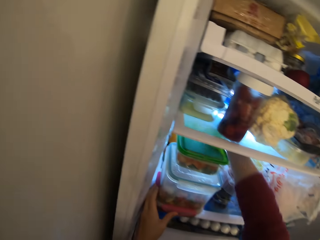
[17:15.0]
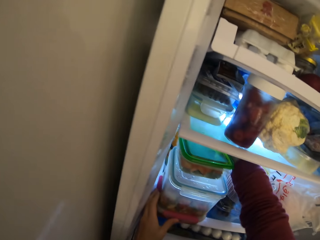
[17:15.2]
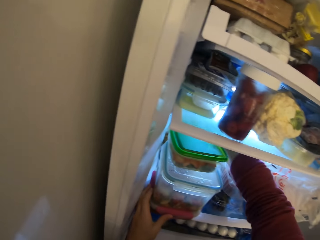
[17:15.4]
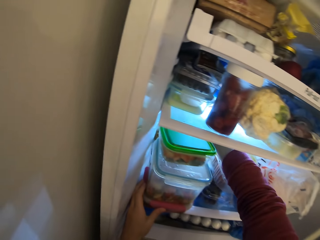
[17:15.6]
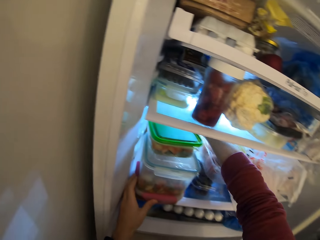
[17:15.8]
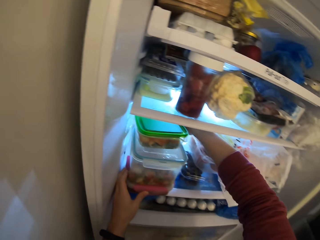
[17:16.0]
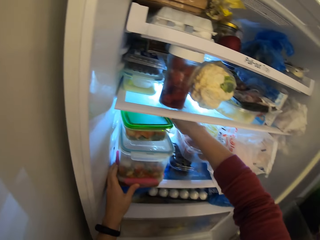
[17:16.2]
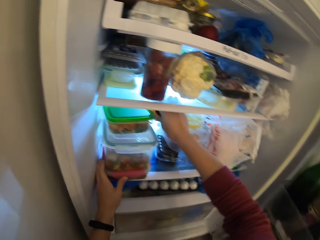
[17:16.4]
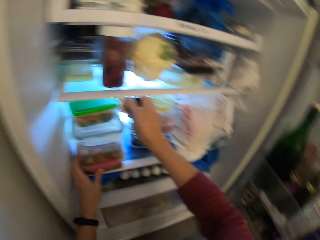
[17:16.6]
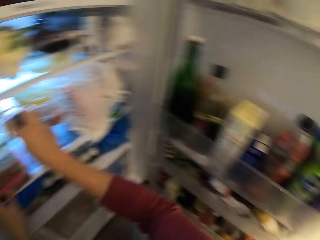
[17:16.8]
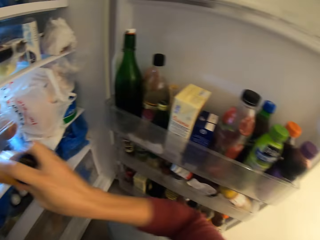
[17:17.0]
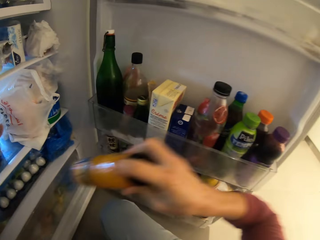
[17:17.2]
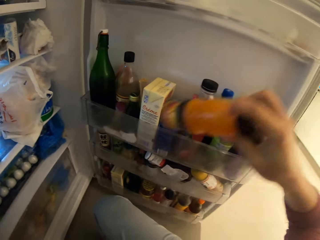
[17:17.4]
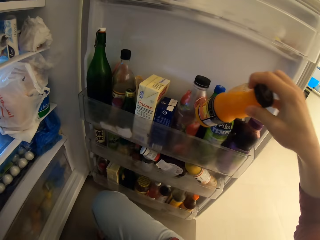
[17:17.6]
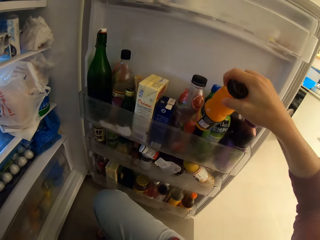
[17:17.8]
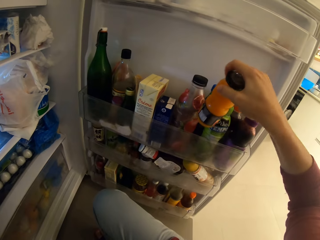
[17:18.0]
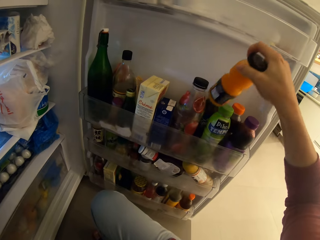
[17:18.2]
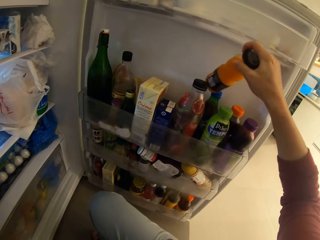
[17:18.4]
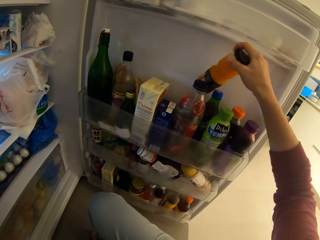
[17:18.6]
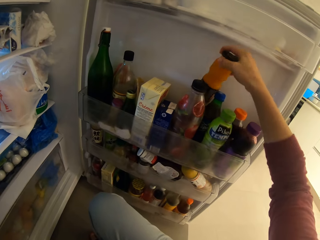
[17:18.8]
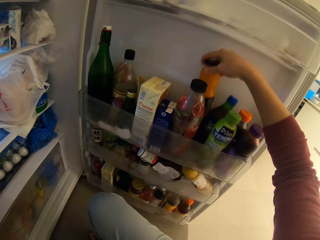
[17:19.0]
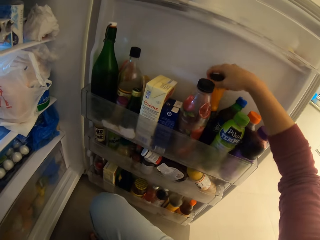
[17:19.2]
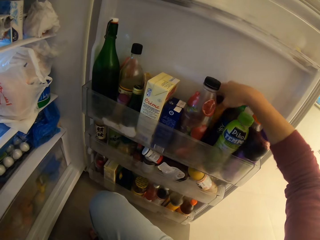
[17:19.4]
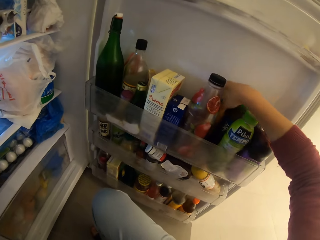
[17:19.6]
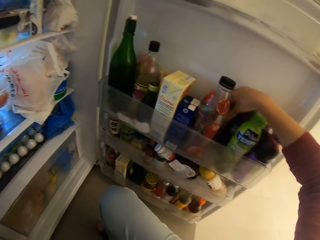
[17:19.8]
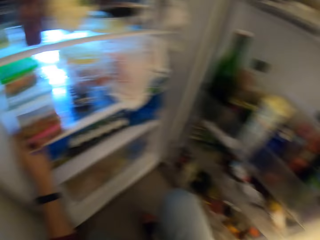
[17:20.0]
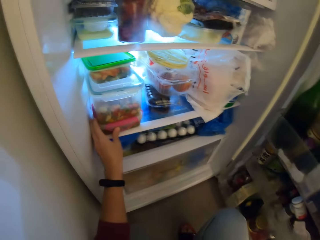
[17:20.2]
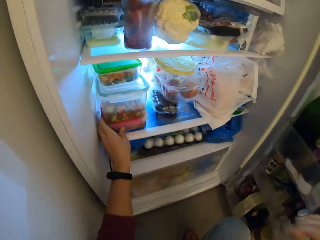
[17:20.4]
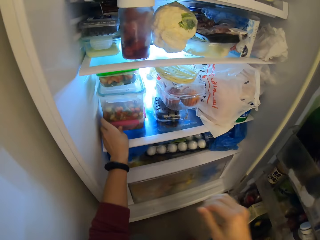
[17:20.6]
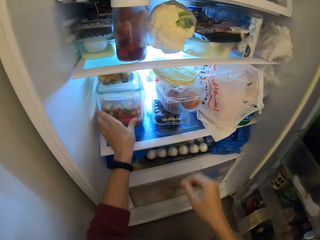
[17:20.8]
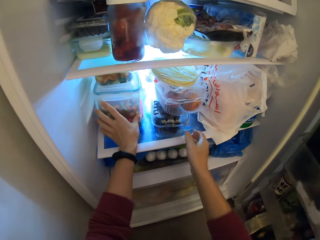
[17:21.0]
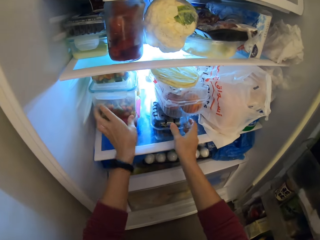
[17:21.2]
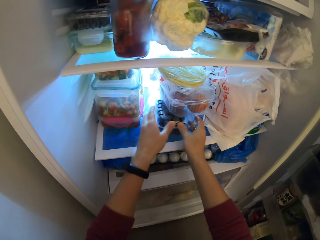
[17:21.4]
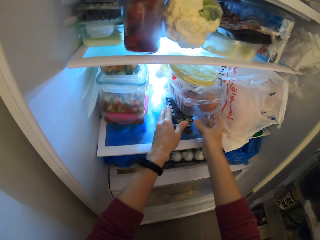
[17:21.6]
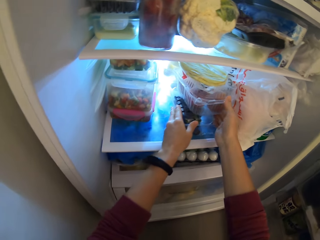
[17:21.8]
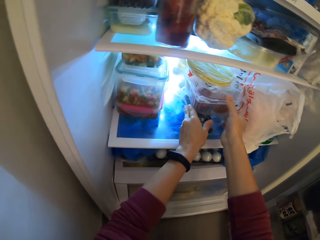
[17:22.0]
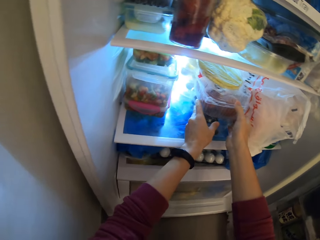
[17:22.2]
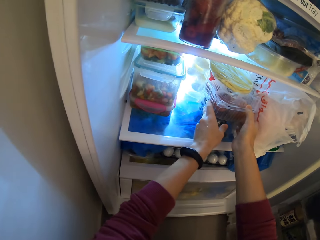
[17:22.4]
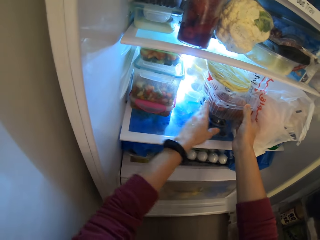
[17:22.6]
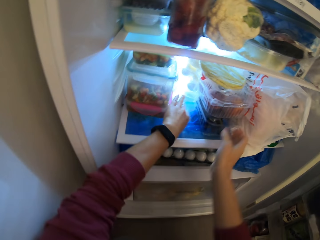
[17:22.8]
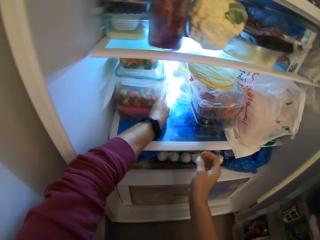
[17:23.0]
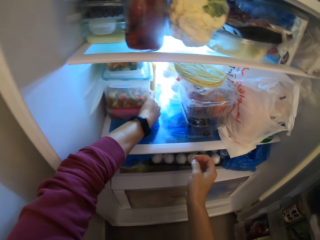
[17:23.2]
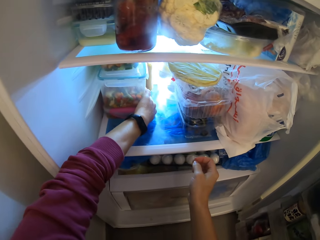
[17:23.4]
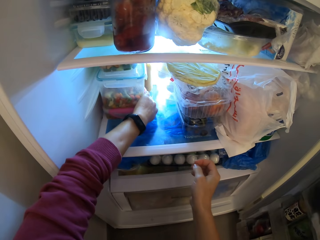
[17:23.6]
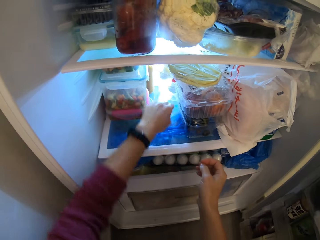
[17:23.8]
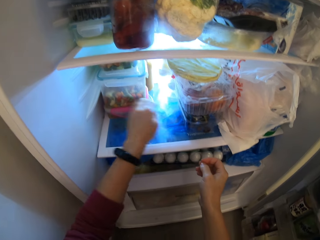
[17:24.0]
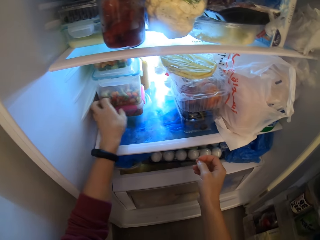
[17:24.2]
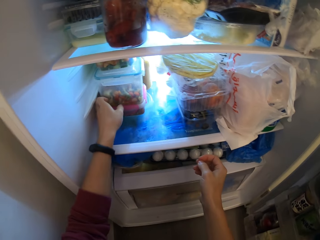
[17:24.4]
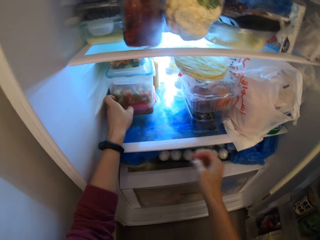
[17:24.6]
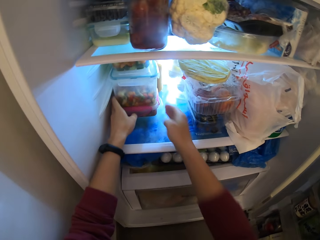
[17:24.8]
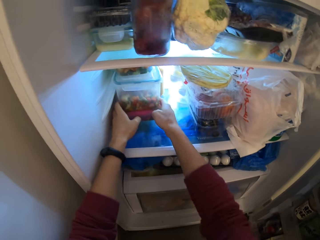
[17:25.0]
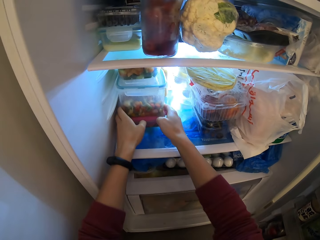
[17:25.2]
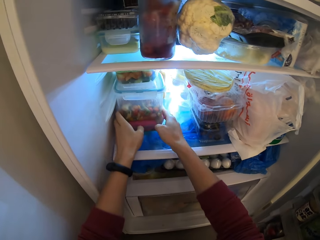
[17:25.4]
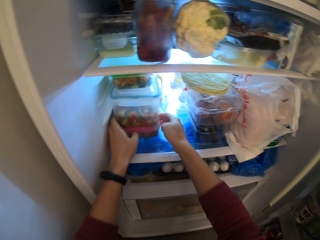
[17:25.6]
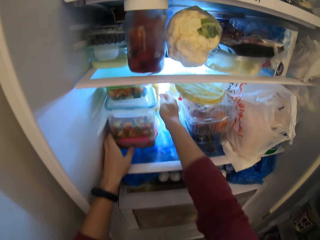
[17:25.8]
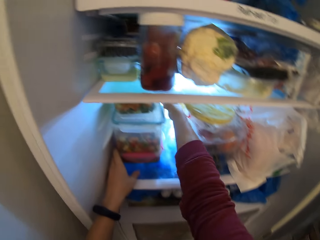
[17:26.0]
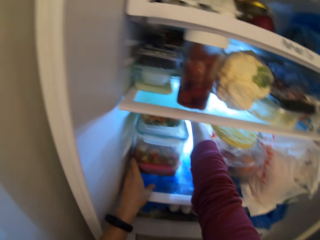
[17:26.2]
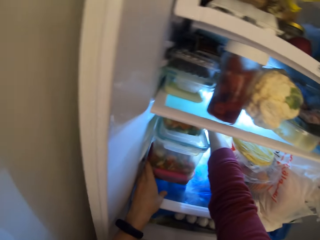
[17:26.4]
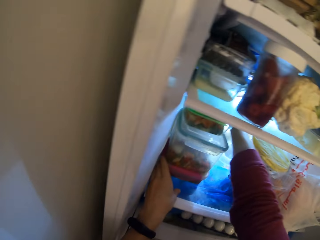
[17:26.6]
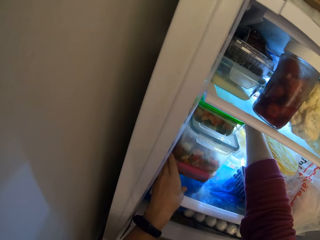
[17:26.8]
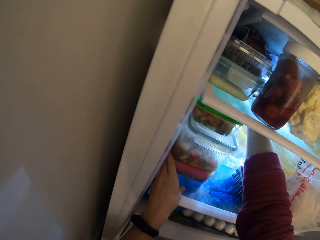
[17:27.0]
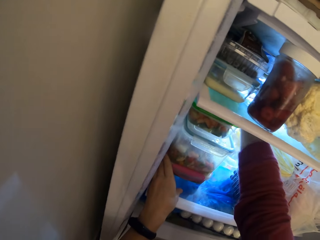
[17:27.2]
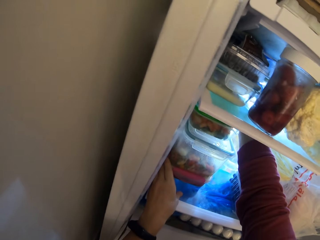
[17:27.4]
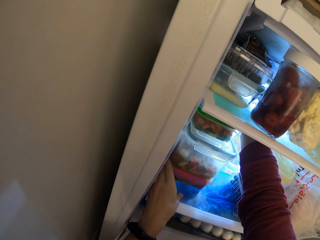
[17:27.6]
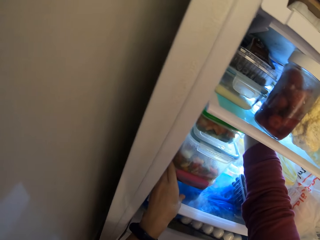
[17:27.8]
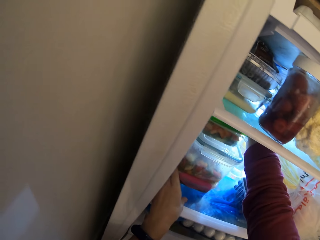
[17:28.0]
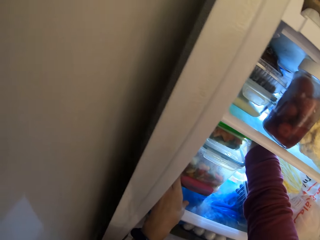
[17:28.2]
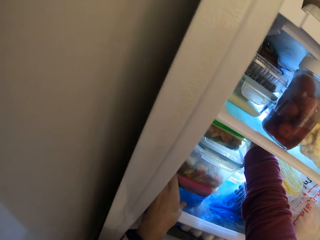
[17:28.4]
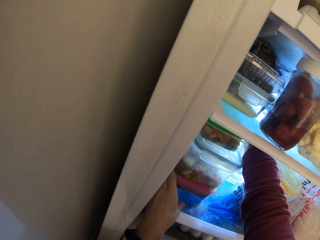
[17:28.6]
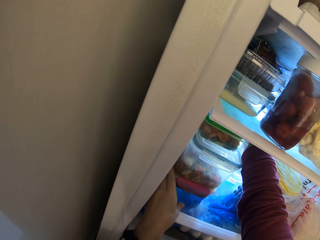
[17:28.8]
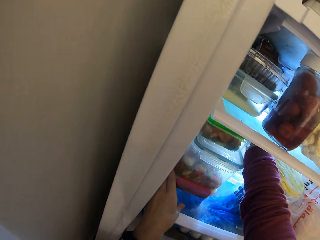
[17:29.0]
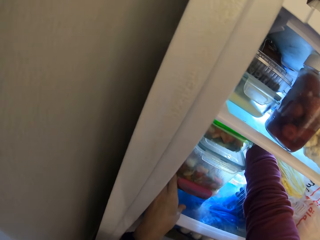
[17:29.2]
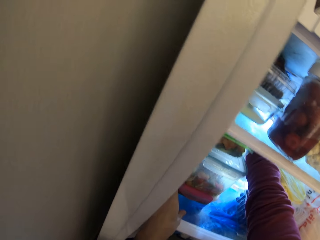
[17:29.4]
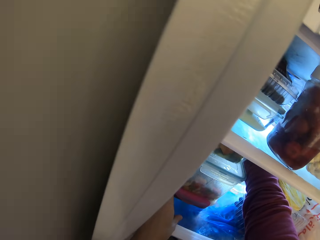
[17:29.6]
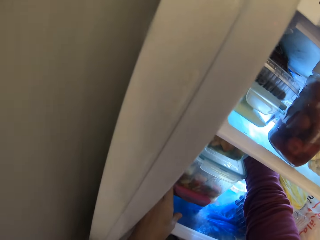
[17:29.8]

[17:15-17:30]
The camera wearer picks up a jar. They put the jar in the fridge door unit. They push the plates. They adjust the apple plate. They adjust the plates. They adjust a bag behind the plates.

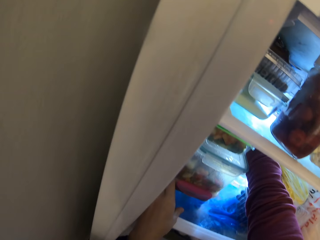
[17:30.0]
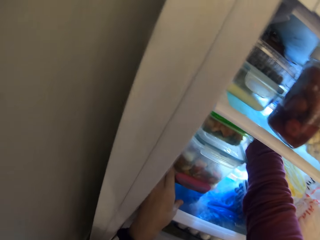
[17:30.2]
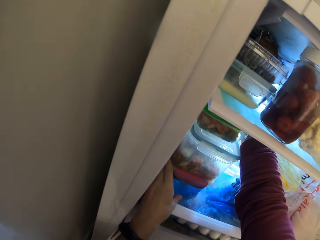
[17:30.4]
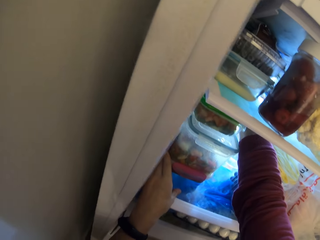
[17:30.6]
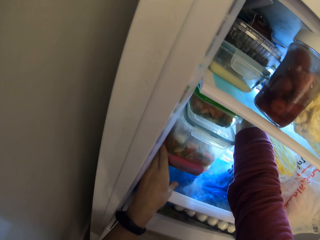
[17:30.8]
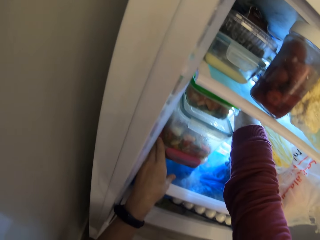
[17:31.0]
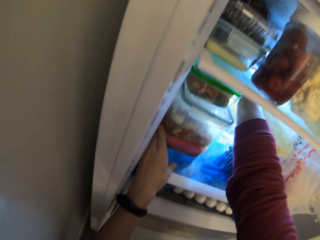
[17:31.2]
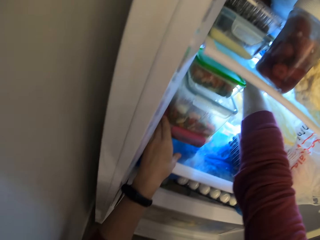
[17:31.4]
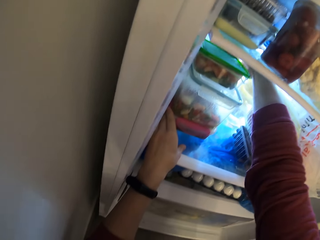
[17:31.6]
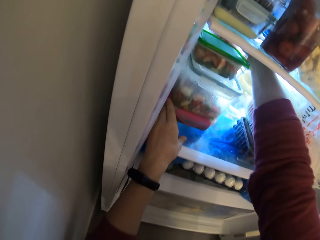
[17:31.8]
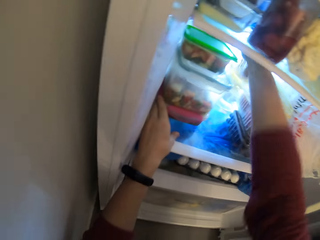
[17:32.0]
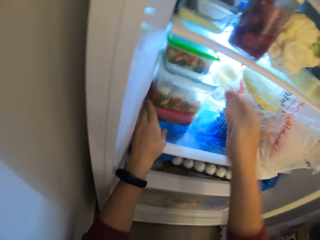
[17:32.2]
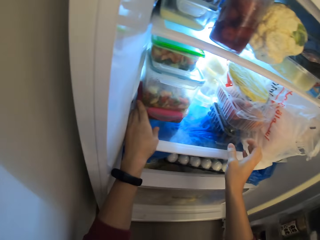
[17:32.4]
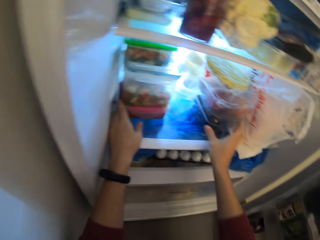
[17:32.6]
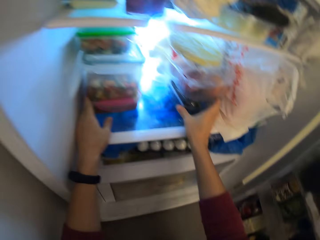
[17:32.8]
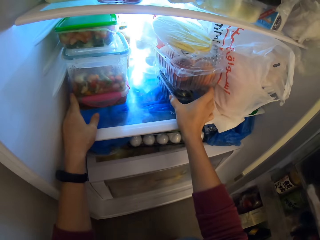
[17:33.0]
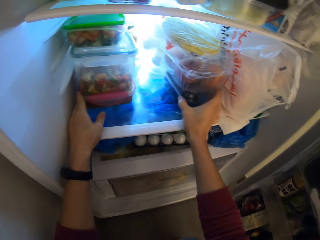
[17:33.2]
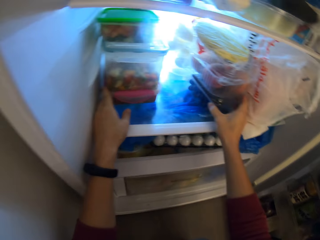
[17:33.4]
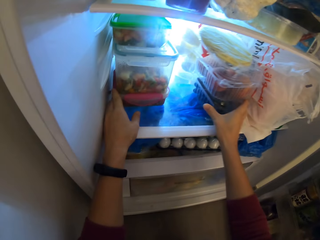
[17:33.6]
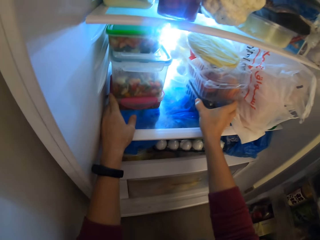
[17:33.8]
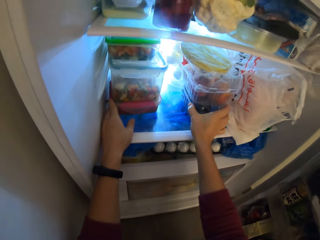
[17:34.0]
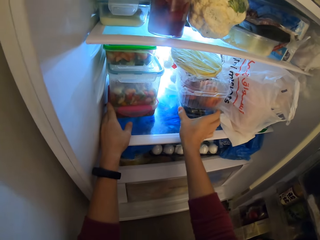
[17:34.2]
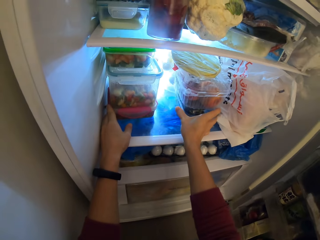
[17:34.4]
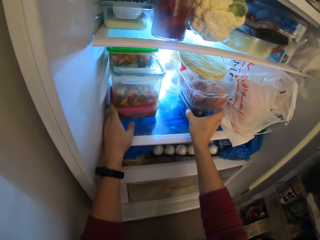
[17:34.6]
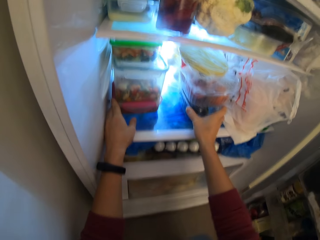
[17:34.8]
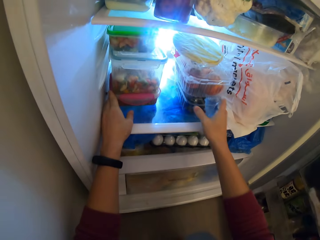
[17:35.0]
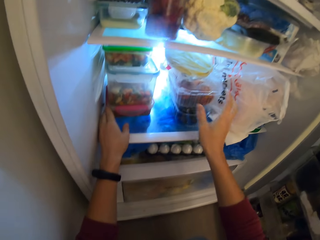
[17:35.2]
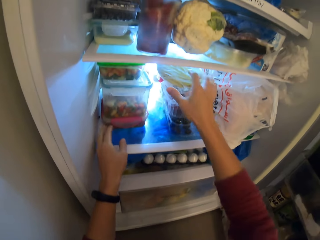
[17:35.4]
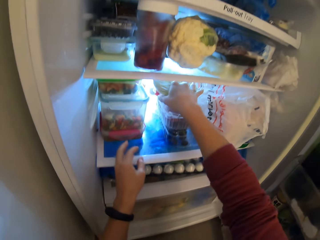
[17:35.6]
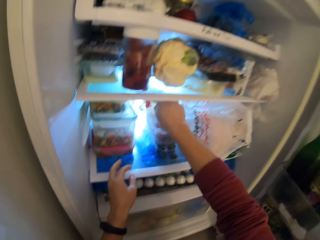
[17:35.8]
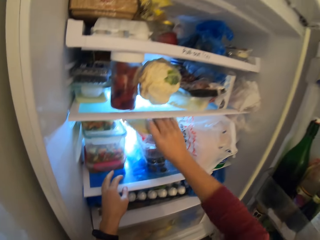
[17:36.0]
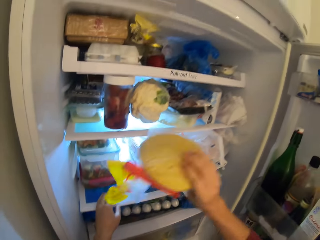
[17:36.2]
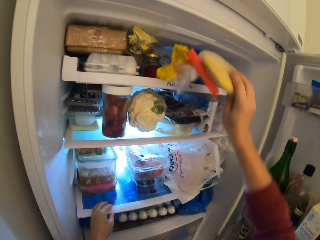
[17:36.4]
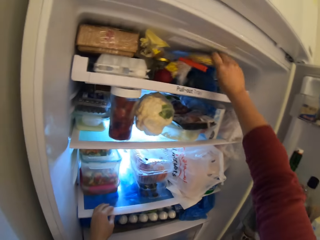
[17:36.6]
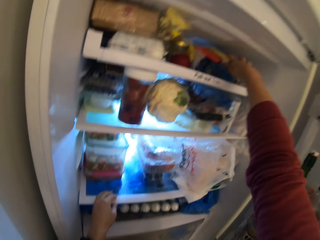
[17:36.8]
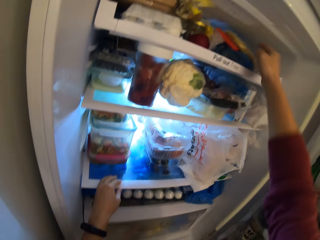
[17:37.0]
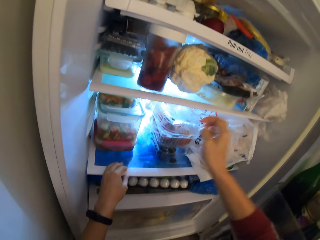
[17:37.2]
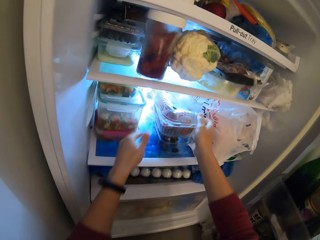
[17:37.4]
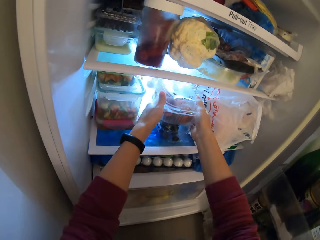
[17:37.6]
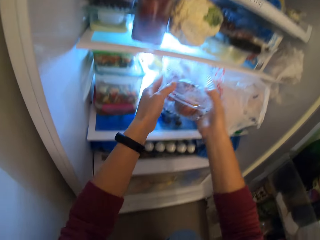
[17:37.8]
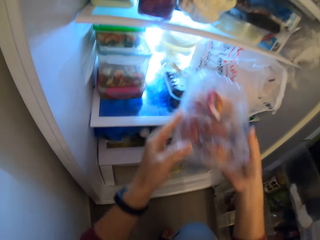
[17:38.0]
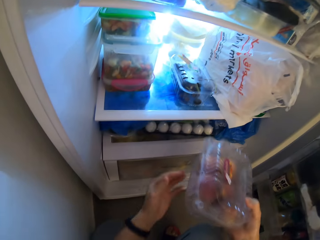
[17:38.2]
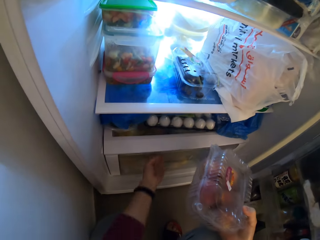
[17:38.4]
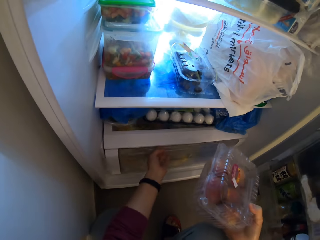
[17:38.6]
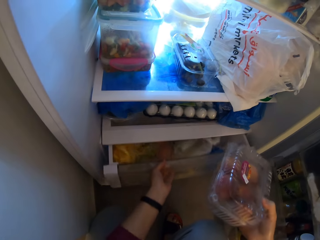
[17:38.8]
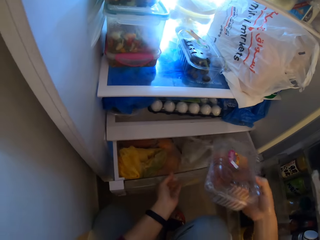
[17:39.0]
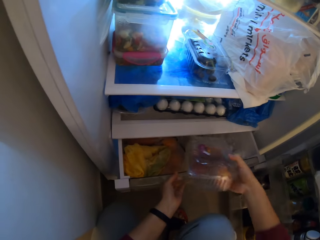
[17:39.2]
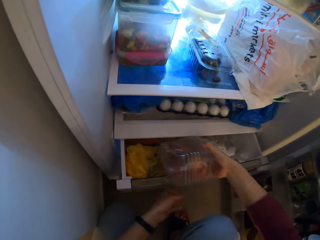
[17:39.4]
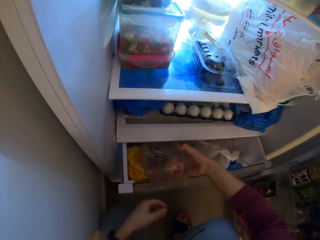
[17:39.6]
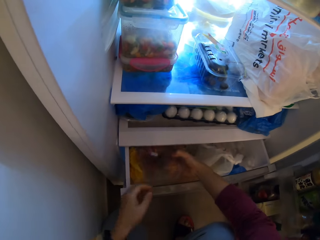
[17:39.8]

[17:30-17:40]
The camera wearer adjusts the apple plate. They take a nylon paper. They move the bread to the upper chamber. They pick up the apple plate. They open the lower chamber. They drop the apple plate in the lower chamber.
